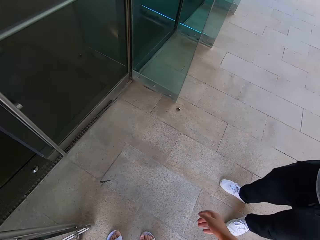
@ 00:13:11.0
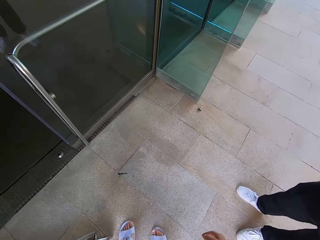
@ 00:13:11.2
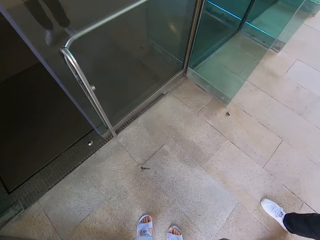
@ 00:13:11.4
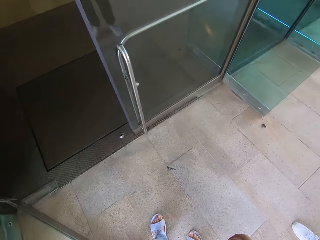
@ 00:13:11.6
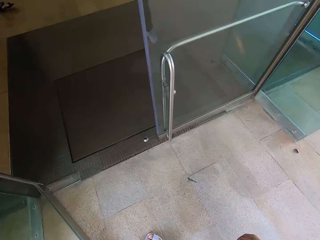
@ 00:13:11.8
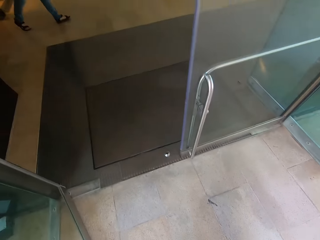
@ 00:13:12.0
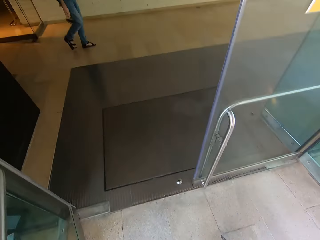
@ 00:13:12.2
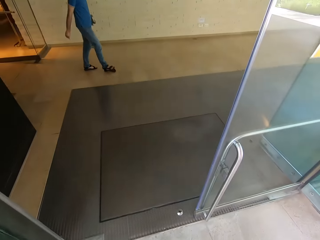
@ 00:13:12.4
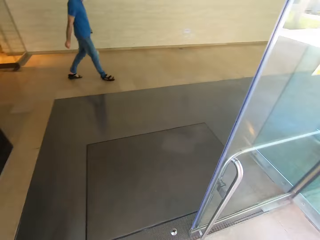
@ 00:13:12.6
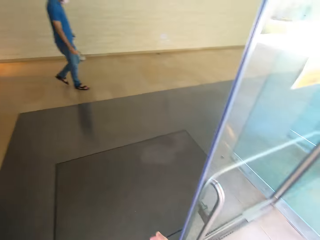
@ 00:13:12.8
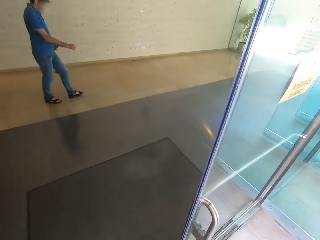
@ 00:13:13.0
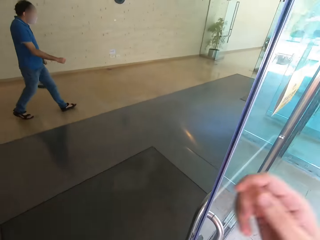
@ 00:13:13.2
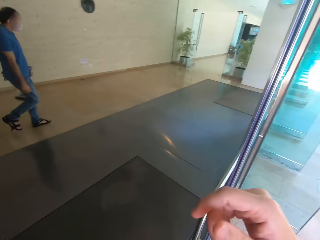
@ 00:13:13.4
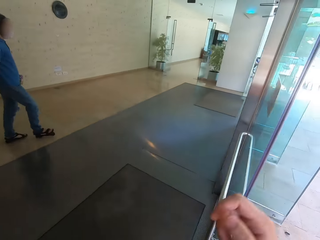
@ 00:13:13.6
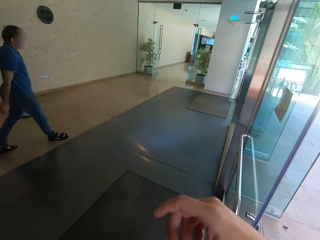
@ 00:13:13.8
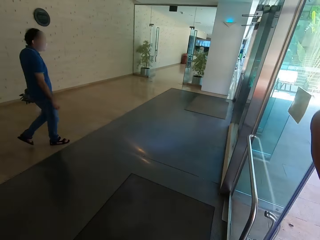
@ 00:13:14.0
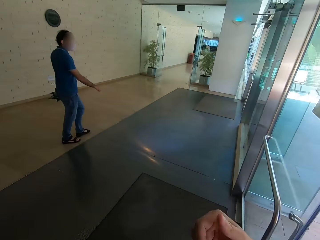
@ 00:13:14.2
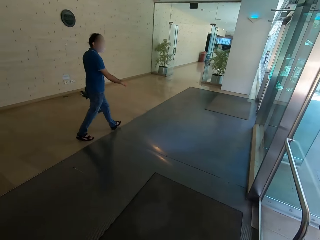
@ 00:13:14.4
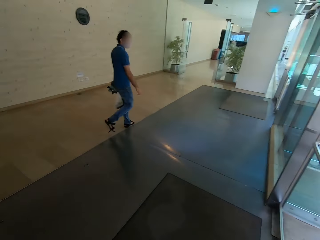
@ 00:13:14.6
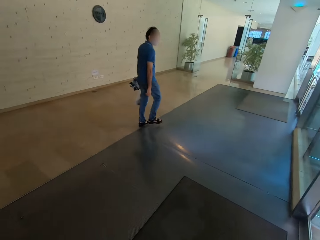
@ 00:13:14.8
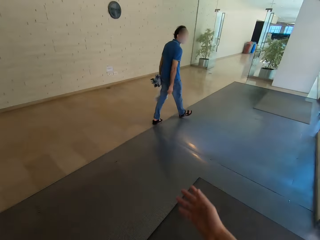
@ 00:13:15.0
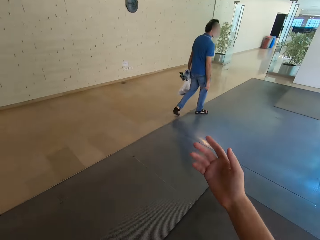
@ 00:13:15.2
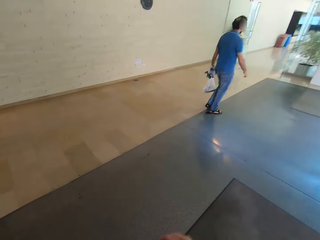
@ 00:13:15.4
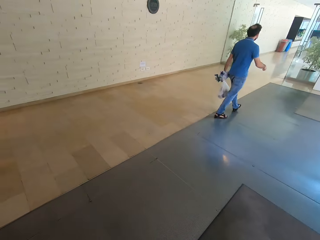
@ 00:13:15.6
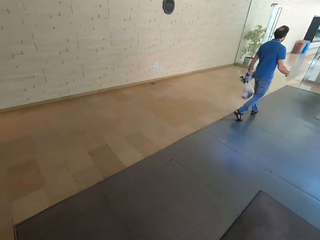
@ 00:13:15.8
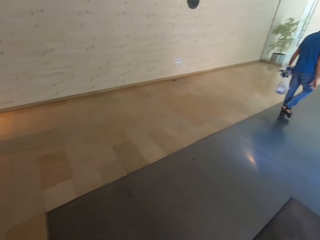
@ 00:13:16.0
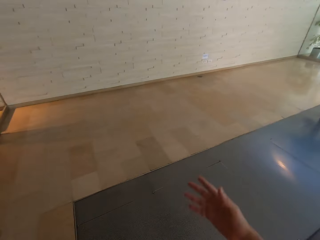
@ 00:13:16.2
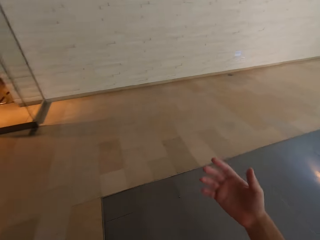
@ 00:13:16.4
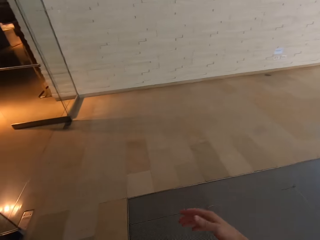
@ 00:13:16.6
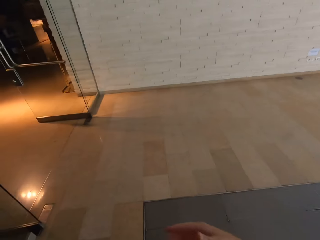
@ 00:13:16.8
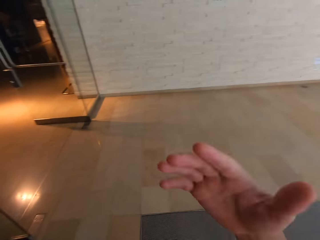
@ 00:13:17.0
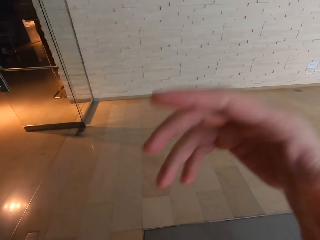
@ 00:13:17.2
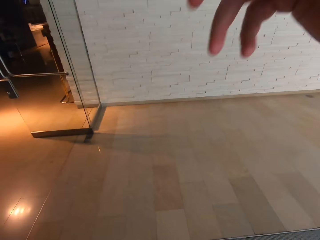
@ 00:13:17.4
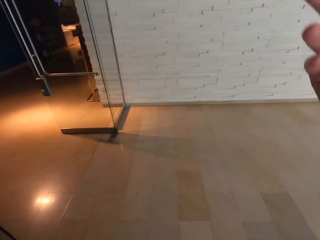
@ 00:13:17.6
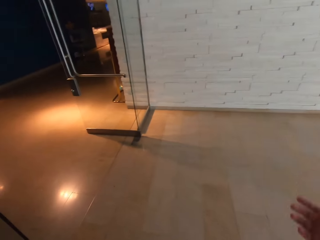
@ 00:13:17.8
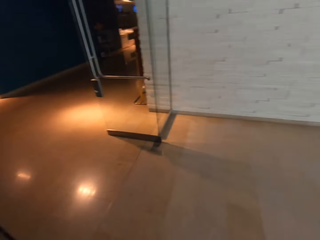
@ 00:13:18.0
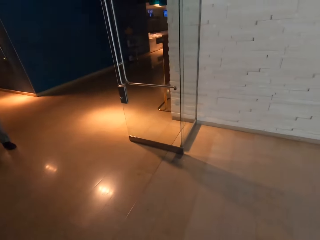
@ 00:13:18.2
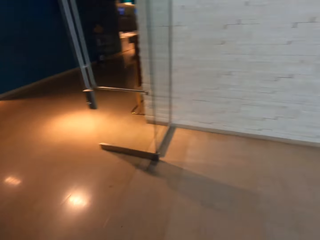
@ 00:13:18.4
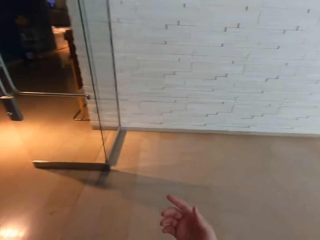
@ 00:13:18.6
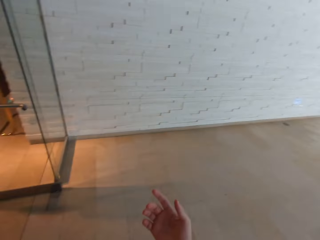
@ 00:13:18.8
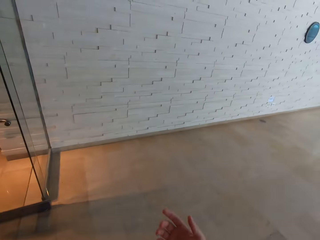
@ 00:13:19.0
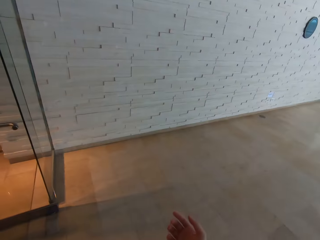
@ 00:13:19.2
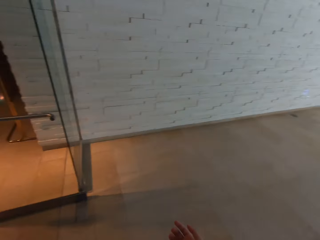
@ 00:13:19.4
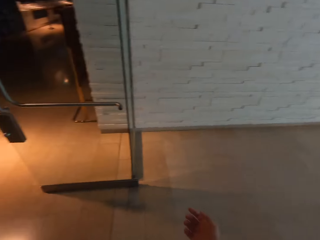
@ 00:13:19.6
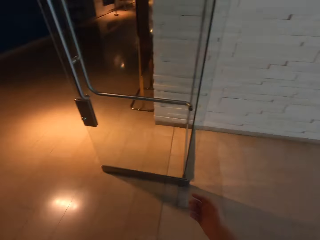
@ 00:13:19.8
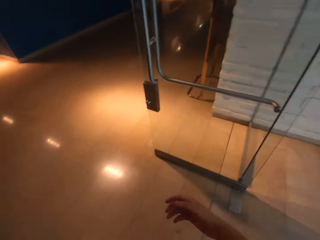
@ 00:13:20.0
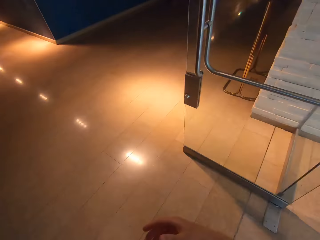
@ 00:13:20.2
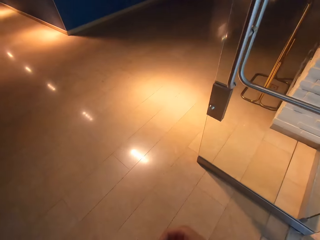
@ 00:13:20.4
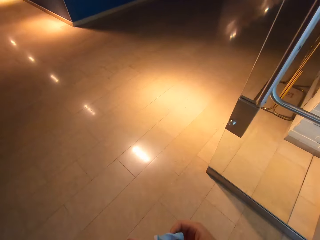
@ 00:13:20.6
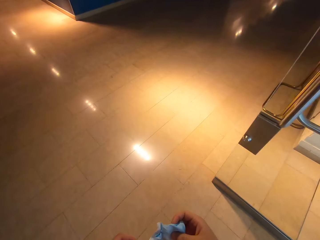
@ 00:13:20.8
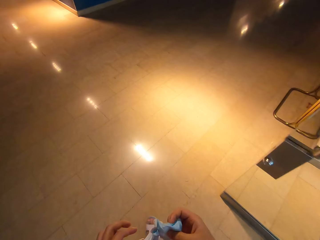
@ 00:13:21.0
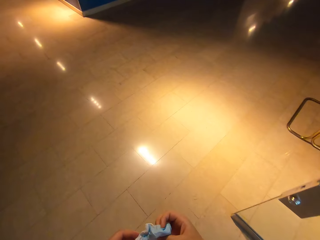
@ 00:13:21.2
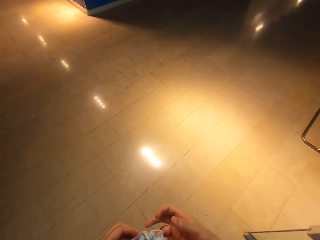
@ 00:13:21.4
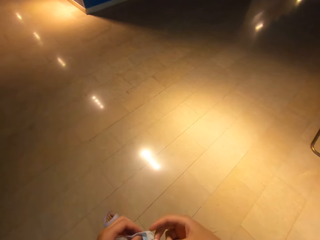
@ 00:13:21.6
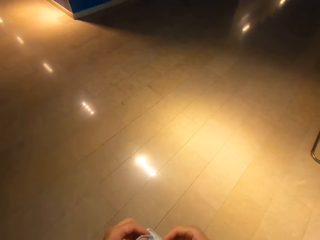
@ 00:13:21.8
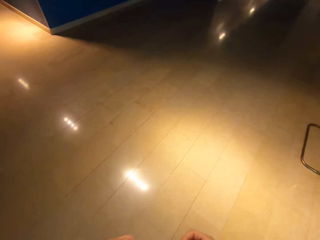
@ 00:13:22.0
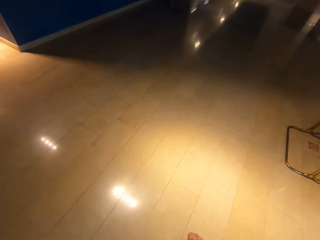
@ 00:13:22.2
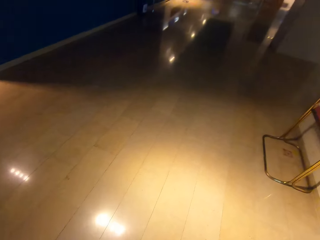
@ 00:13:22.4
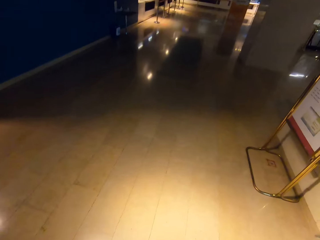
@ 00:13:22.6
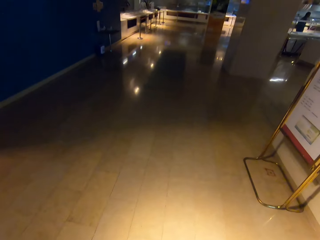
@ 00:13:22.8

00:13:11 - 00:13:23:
The camera wearer opens a door. They speak with gestures. They show hand gestures. They walk on the lobby.

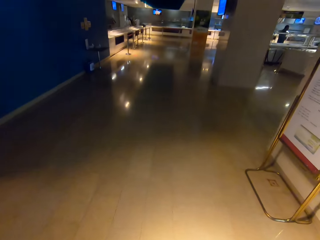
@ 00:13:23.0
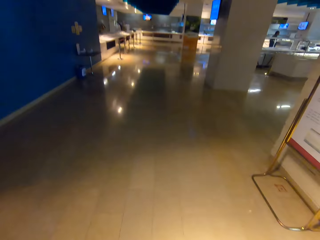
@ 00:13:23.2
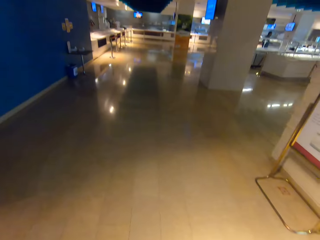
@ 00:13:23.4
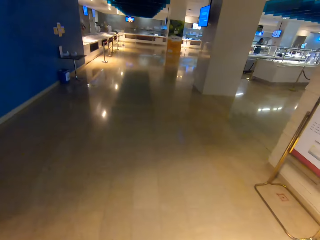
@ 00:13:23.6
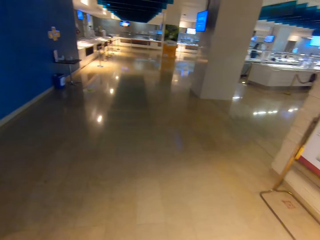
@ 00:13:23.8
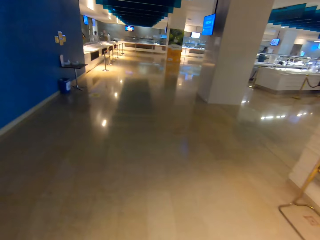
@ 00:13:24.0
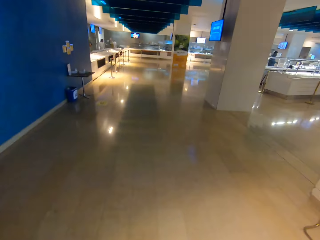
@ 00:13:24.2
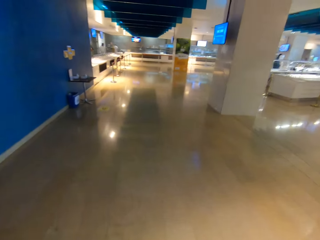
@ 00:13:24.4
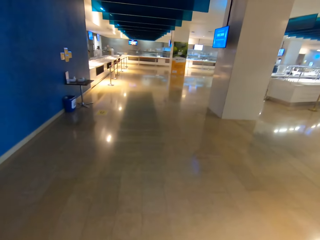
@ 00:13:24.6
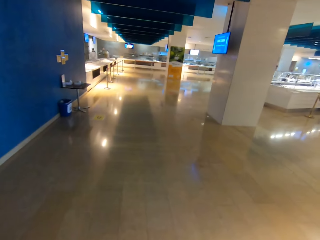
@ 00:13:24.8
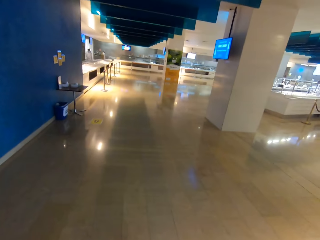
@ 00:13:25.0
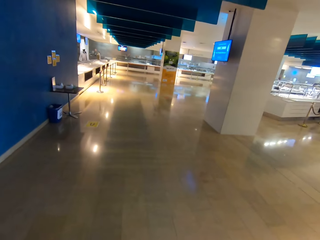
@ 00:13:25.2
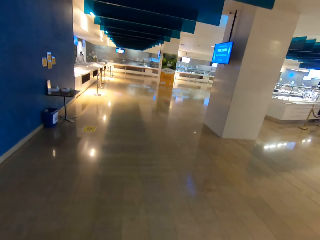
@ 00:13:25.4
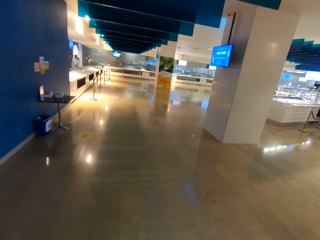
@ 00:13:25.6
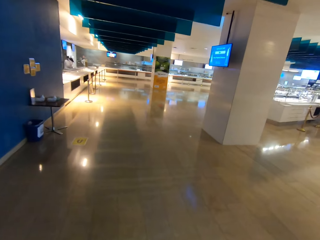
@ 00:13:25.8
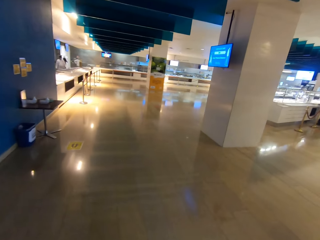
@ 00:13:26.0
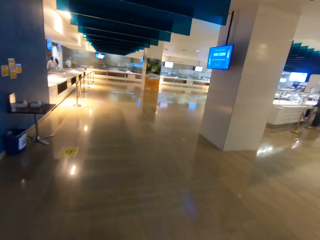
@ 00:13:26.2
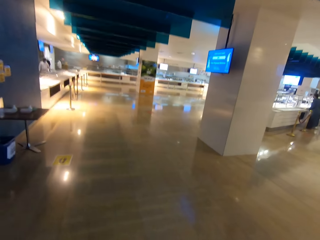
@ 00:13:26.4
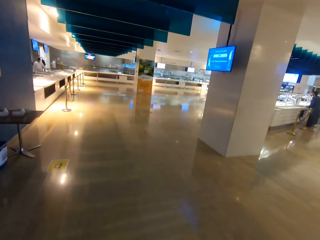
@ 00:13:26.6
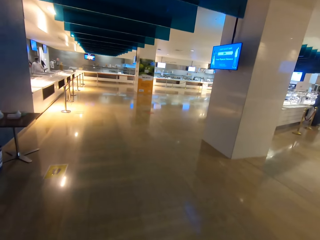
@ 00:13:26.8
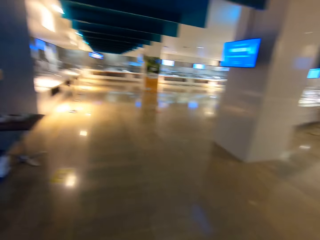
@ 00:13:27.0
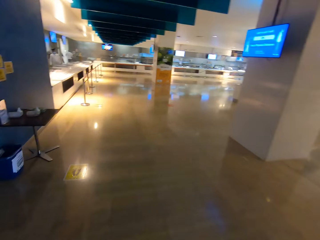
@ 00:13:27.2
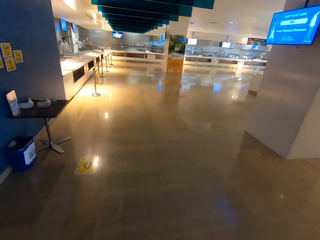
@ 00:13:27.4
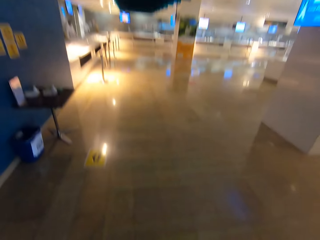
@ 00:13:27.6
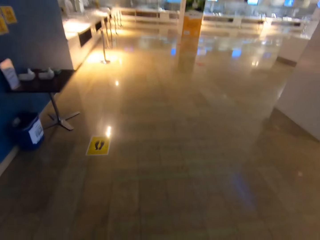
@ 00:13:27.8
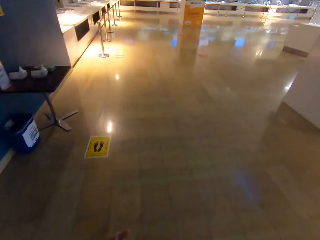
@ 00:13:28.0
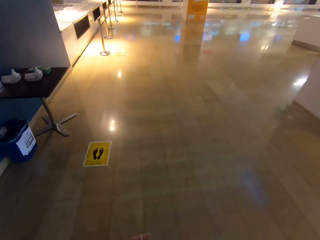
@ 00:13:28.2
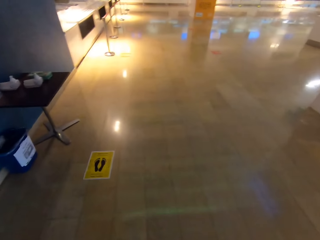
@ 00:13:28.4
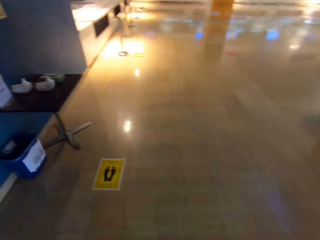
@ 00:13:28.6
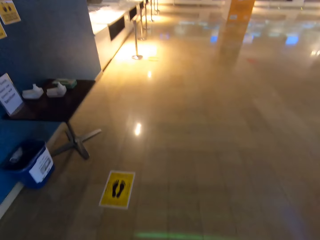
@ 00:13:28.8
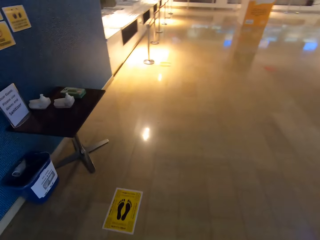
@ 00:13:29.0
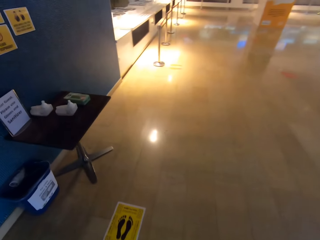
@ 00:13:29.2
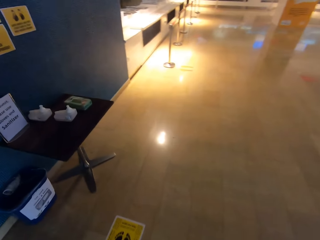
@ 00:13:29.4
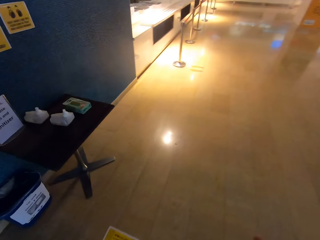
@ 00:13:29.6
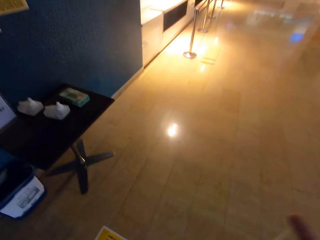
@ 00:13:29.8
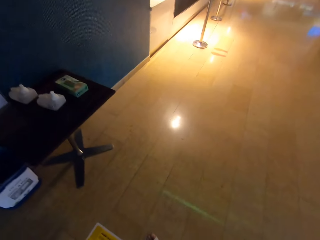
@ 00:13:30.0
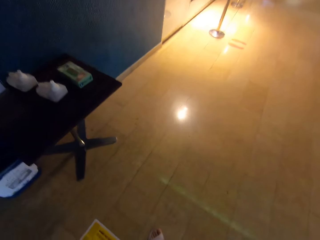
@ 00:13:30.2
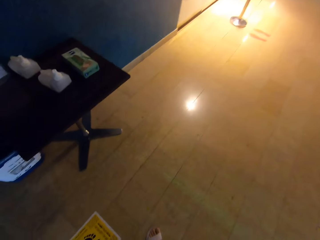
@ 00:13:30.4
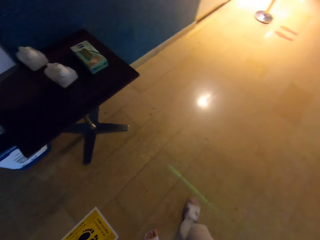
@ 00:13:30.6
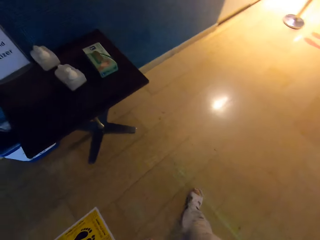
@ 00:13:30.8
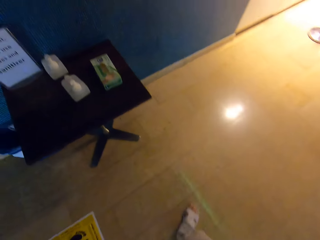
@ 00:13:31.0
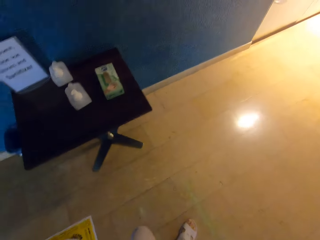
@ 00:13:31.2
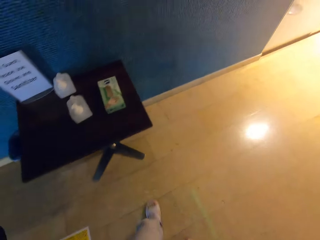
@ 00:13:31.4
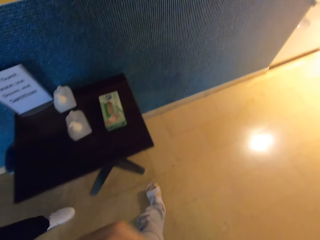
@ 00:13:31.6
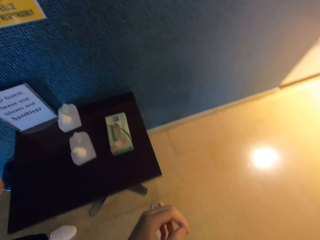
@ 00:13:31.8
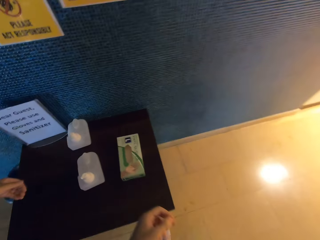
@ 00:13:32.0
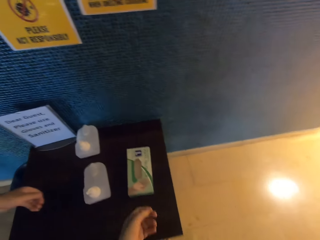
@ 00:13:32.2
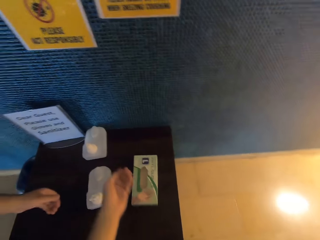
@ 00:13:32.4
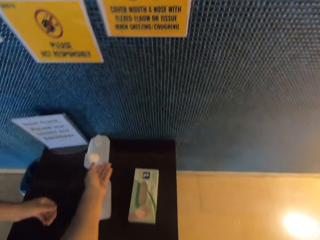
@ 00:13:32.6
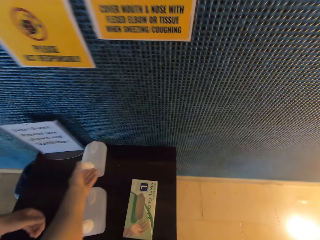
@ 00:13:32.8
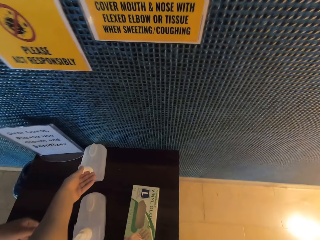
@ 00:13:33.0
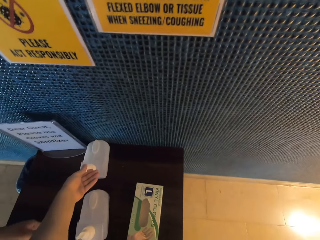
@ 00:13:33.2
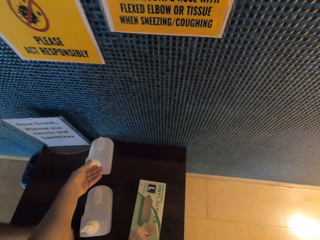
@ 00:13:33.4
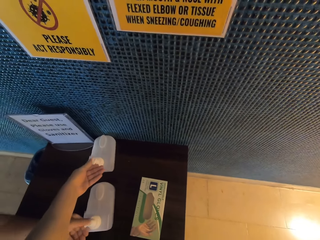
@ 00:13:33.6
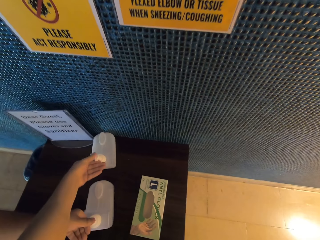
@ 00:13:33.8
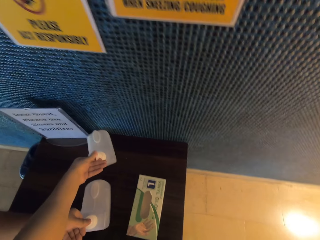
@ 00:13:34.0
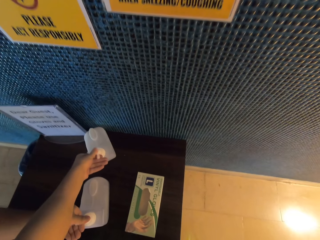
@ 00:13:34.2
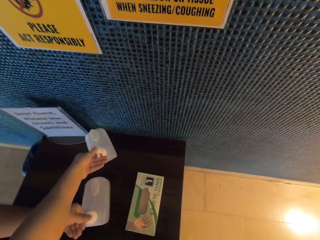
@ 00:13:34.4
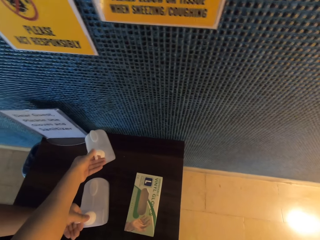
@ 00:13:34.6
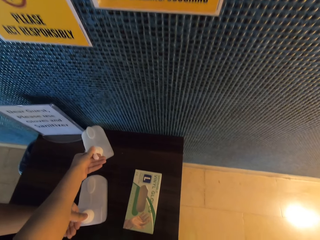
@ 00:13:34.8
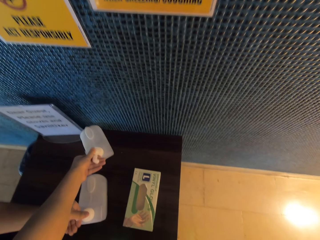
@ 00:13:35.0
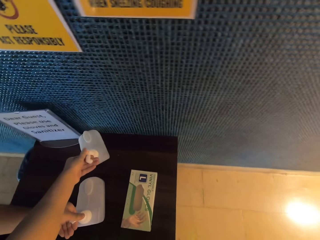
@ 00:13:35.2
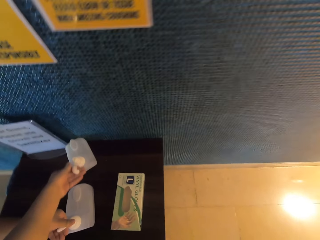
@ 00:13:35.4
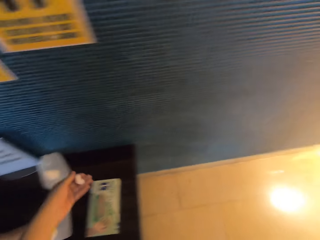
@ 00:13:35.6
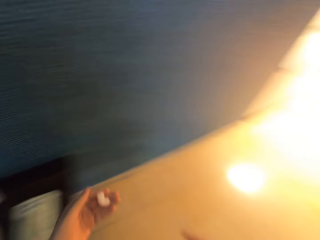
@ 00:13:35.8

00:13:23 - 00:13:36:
The camera wearer puts hand sanitizer on the left hand.
